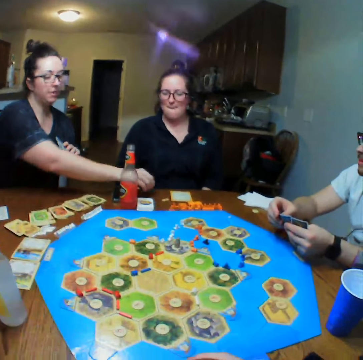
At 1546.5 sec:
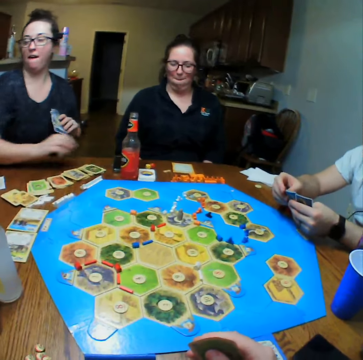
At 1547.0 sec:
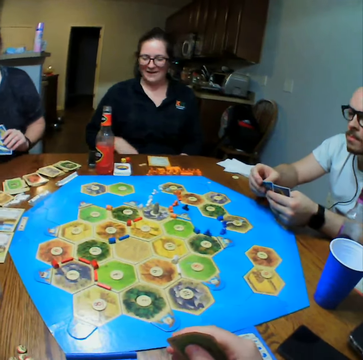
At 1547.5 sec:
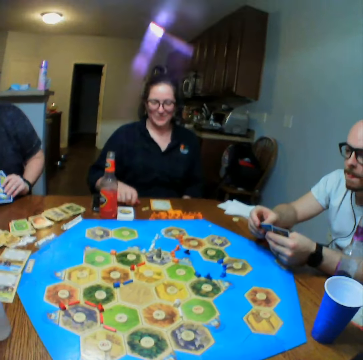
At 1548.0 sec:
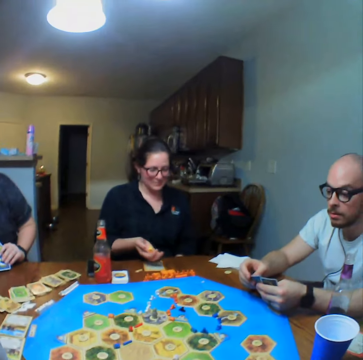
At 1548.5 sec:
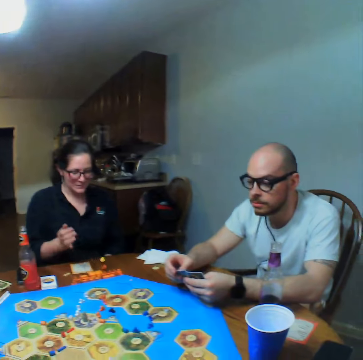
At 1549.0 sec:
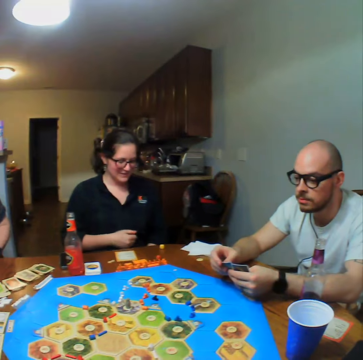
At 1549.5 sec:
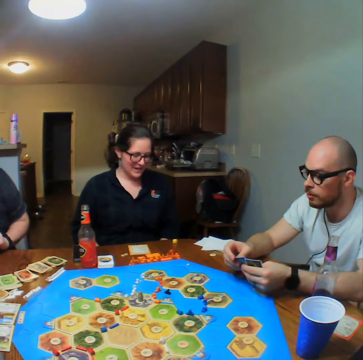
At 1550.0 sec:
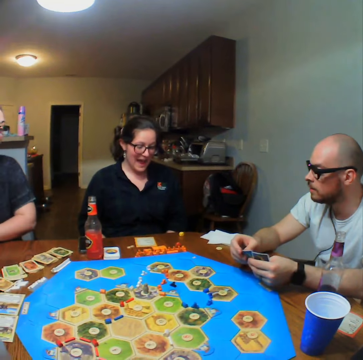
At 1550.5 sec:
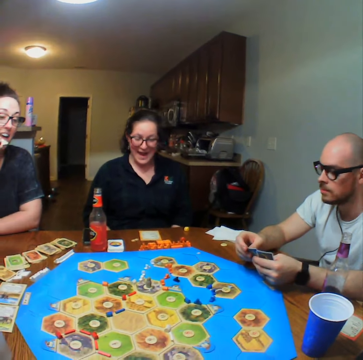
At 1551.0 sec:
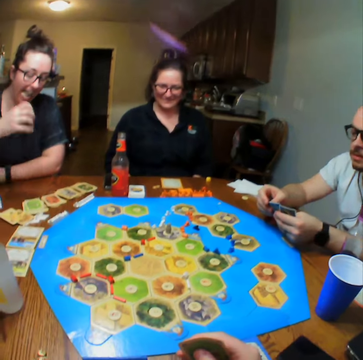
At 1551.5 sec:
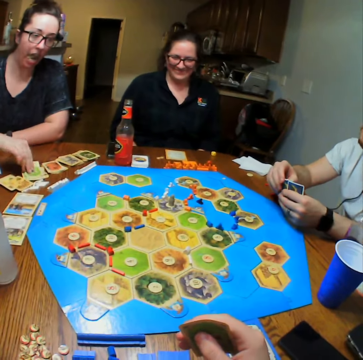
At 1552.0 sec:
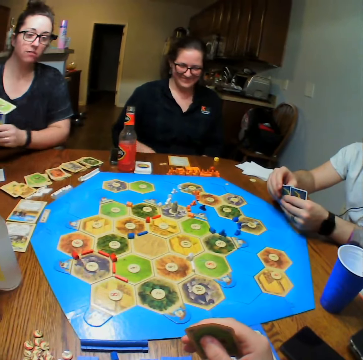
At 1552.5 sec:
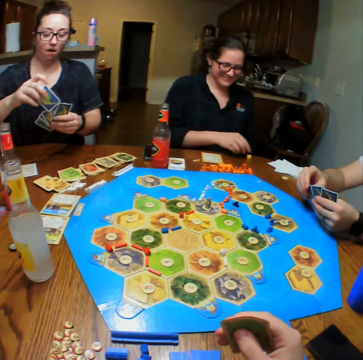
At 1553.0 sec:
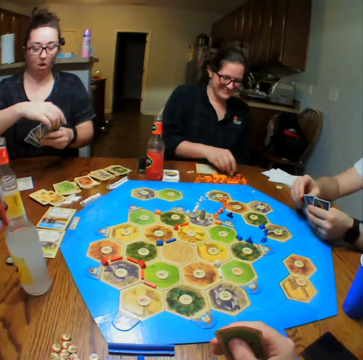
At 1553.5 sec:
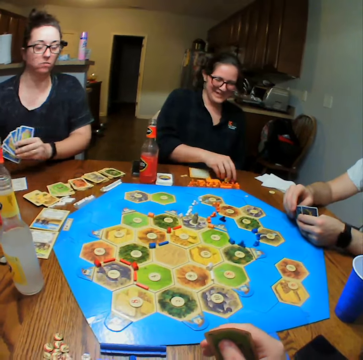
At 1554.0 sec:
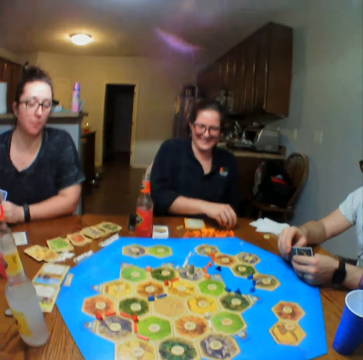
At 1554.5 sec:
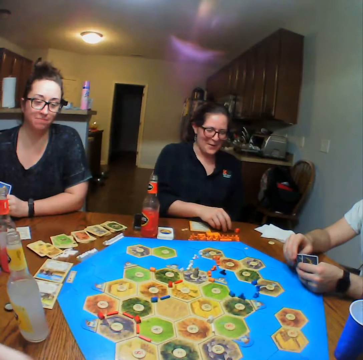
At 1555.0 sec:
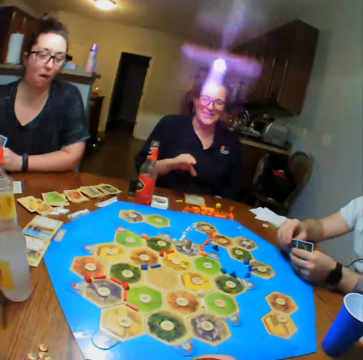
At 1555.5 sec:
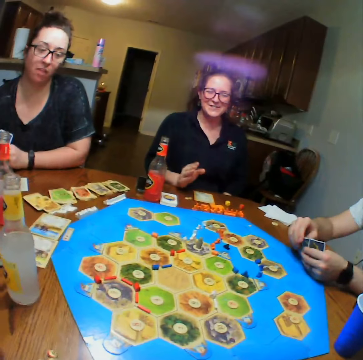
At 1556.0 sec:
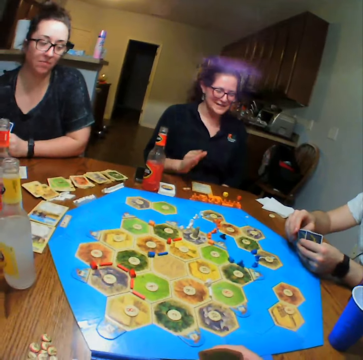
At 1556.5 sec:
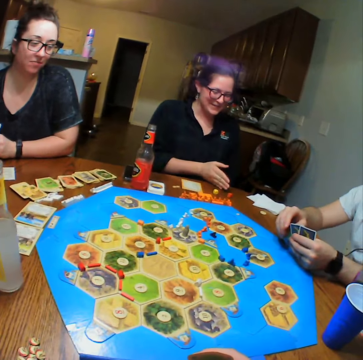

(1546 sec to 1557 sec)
A person places down a dice. A lady picks up a dice and throws down the dice. The lady talks. The person picks up a card. The lady touches the dice.

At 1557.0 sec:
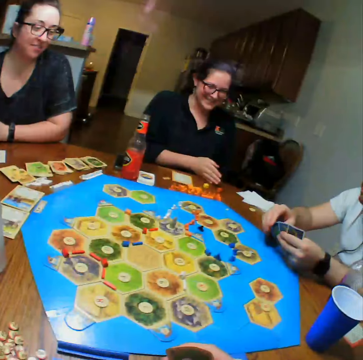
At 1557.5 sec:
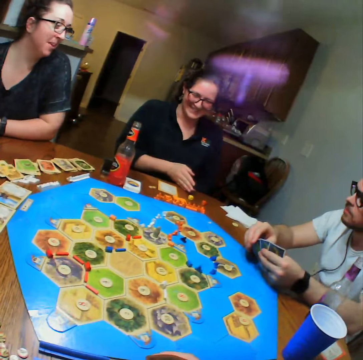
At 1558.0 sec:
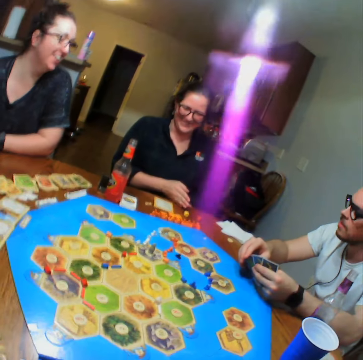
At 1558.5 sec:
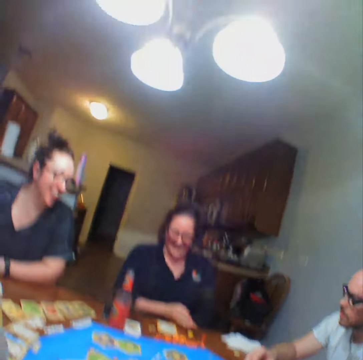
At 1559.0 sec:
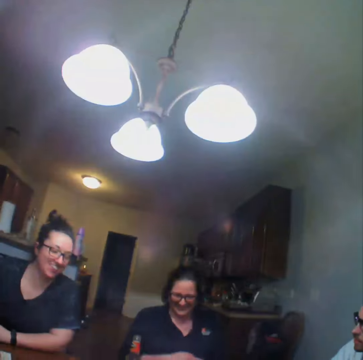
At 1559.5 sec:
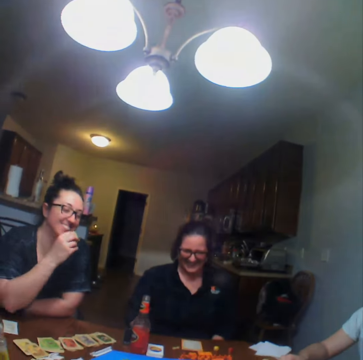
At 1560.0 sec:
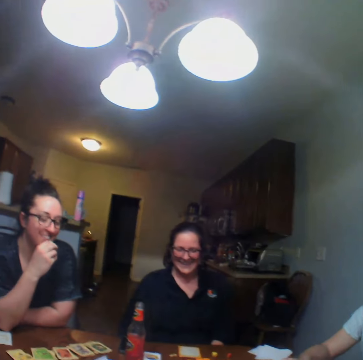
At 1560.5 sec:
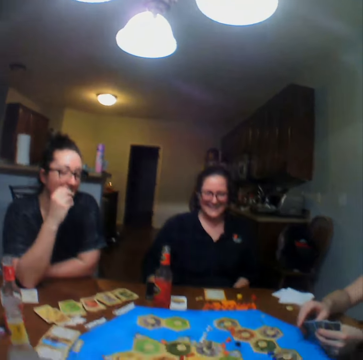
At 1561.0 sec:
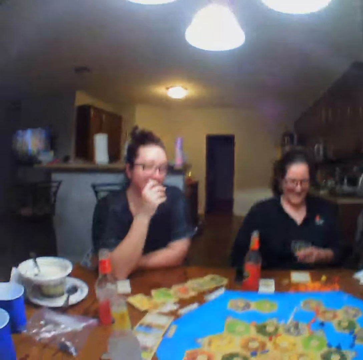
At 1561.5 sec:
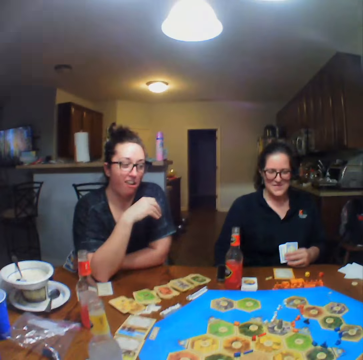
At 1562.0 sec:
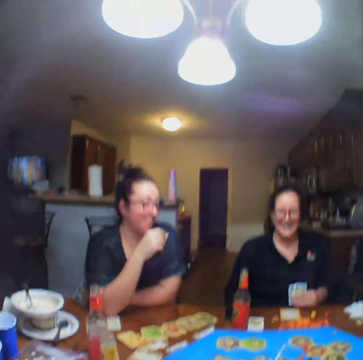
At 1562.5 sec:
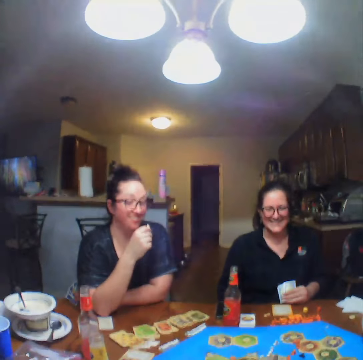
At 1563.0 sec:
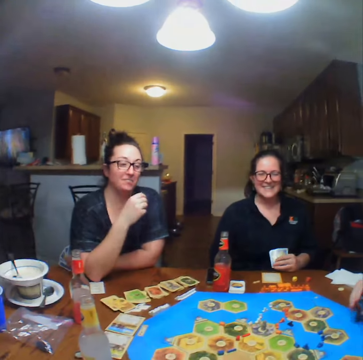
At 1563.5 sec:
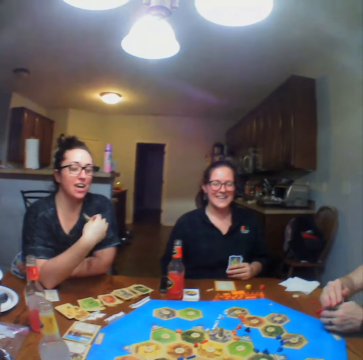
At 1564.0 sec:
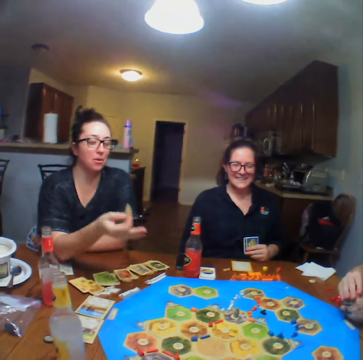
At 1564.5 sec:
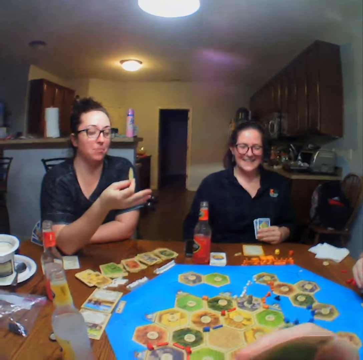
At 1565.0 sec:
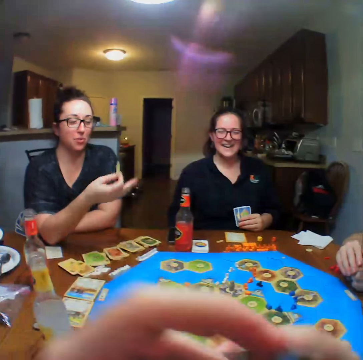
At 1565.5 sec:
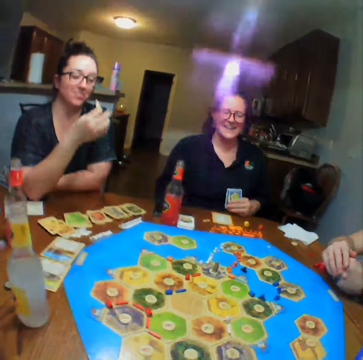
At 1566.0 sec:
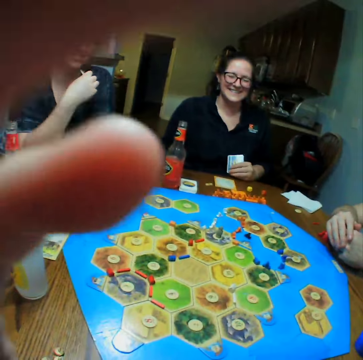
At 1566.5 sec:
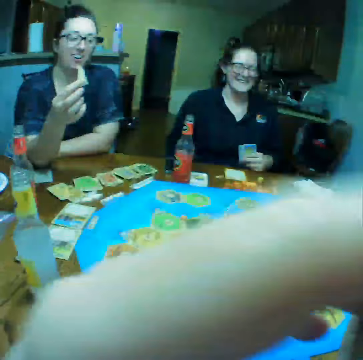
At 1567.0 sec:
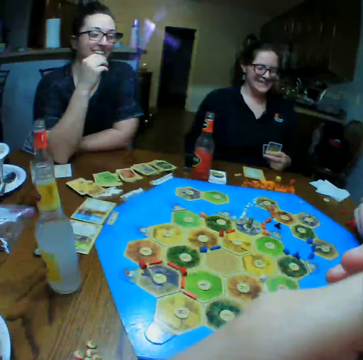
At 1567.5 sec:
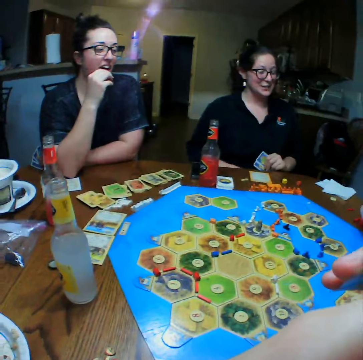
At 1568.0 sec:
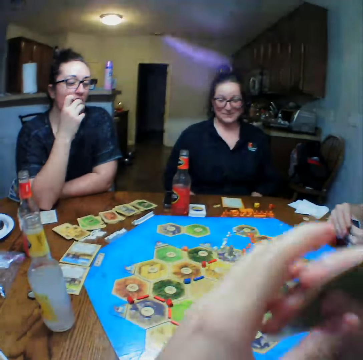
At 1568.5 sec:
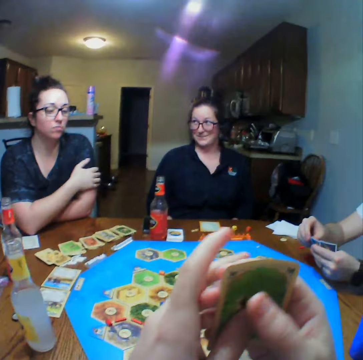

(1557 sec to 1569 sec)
A lady eats.

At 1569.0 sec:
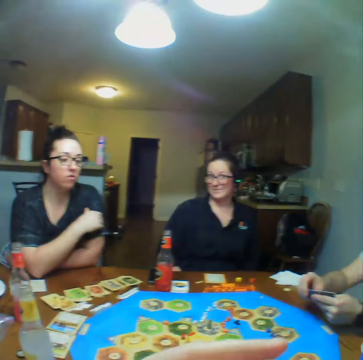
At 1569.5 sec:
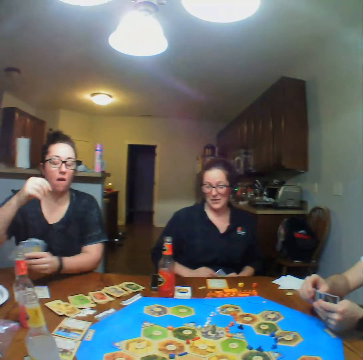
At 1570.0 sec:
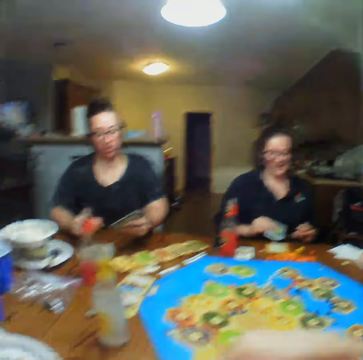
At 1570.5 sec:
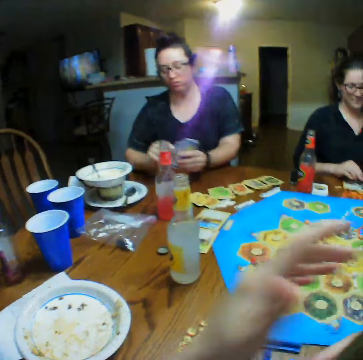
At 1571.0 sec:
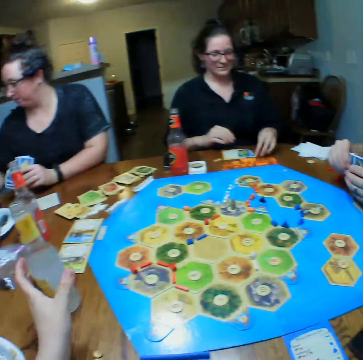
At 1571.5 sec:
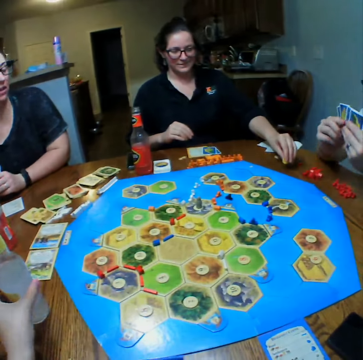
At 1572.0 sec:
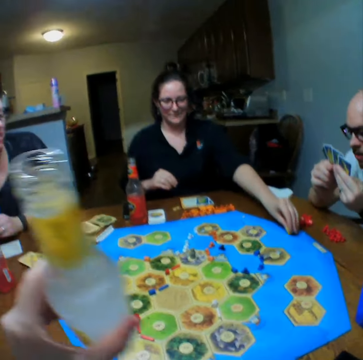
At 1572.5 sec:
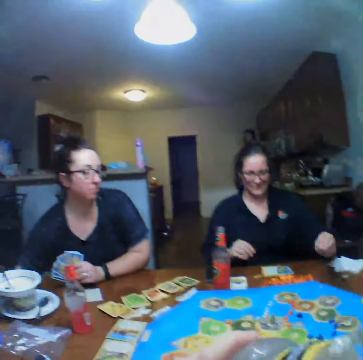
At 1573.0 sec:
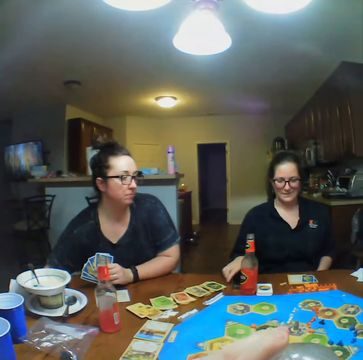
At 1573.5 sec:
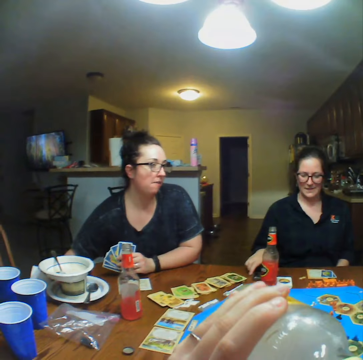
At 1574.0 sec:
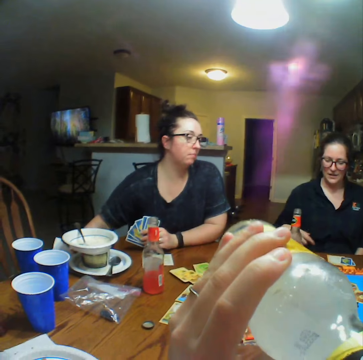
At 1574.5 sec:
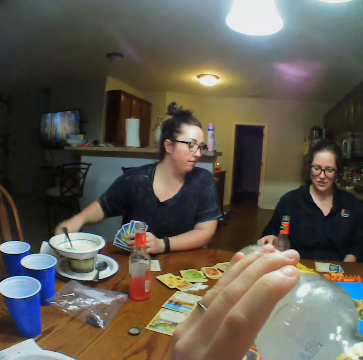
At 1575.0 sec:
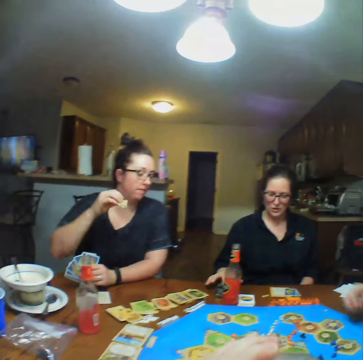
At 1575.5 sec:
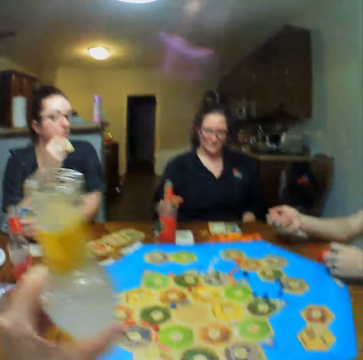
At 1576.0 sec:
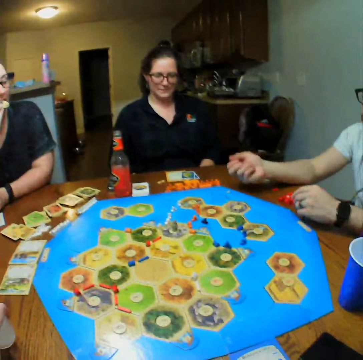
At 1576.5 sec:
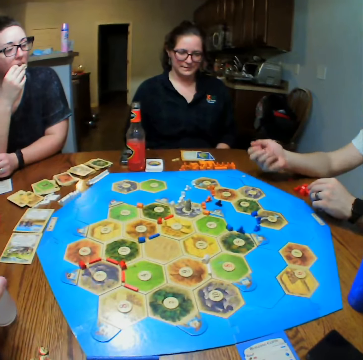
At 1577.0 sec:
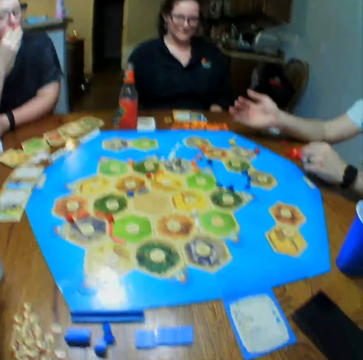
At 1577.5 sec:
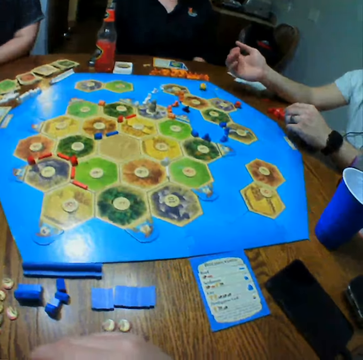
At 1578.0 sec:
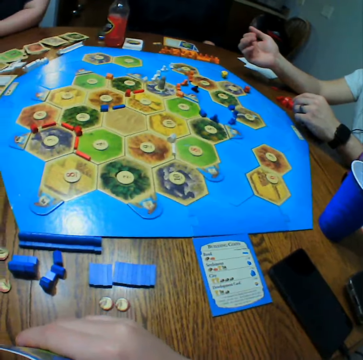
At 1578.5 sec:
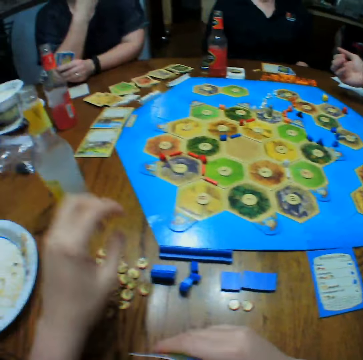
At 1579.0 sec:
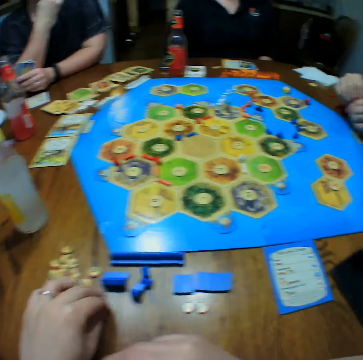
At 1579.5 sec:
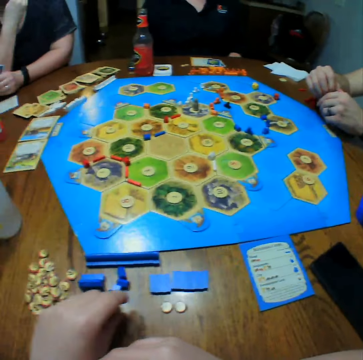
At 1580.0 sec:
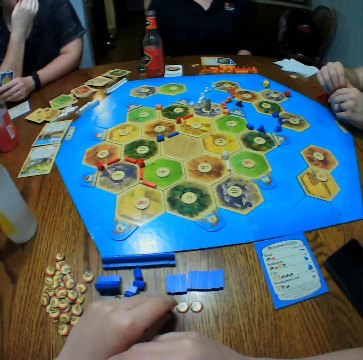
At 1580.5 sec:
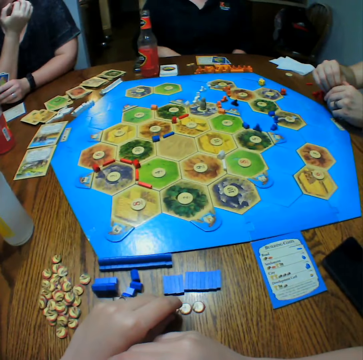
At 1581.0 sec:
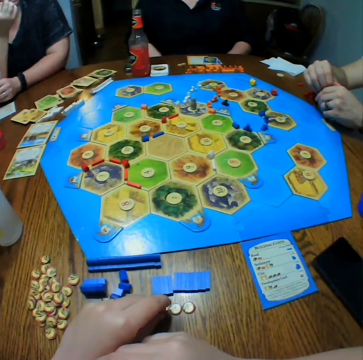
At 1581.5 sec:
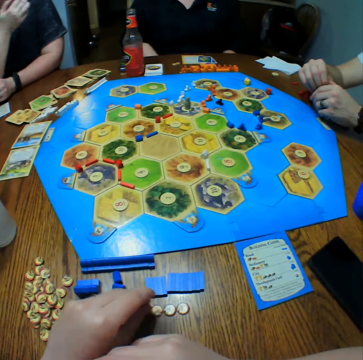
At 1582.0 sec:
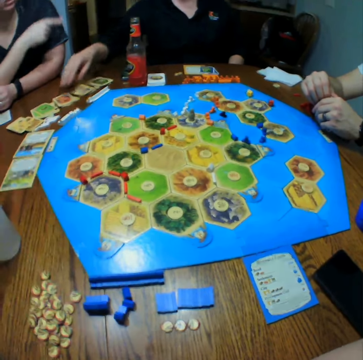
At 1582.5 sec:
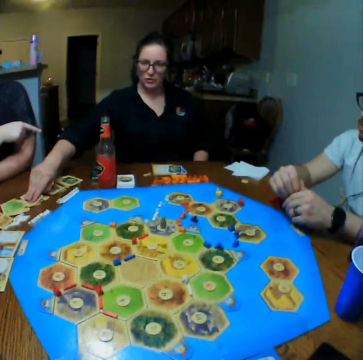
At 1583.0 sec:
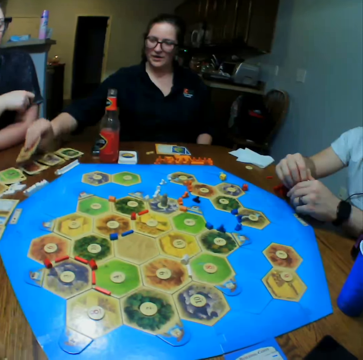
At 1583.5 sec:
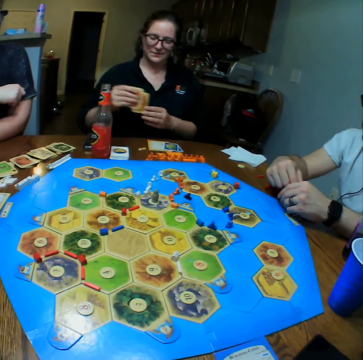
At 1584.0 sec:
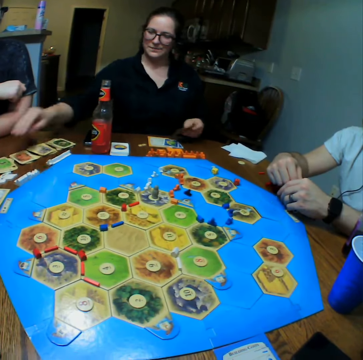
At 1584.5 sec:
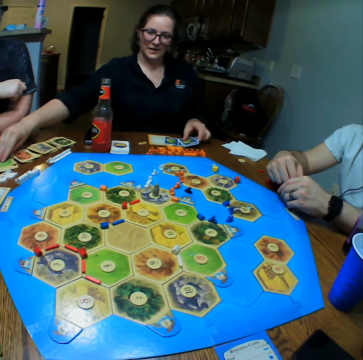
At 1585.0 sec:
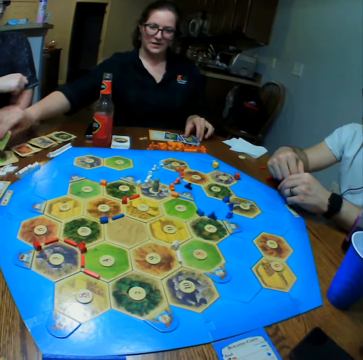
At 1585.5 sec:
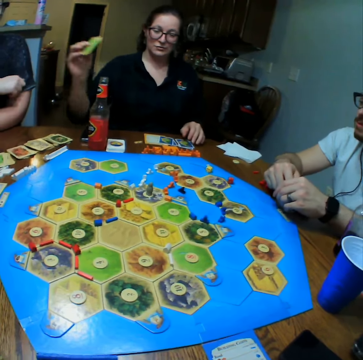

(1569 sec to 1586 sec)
The camera wearer drinks. They pick up a drink. A person places down a dice and presses a phone. Another person picks up a snack. A lady eats. A man shakes dice on the hand. The man throws down the dice. The camera wearer looks at the chips. They touch the dice on the table. Another lady picks up the cards. The first person picks up the dice.
